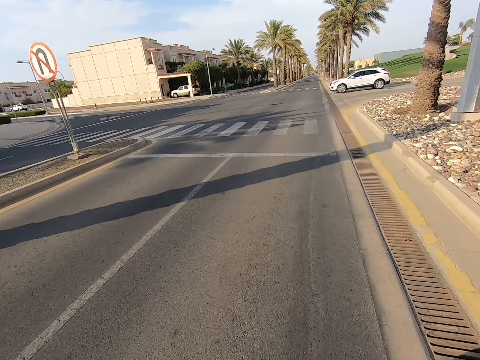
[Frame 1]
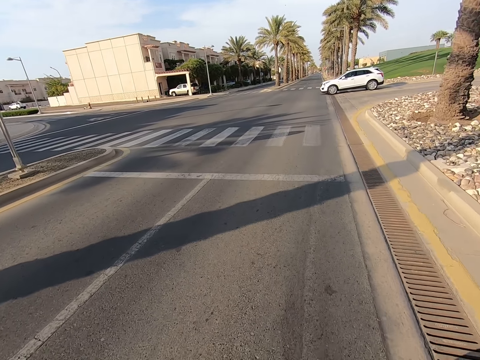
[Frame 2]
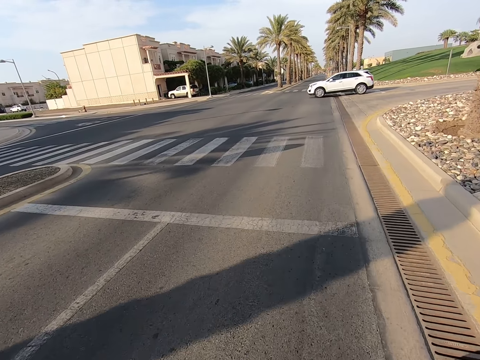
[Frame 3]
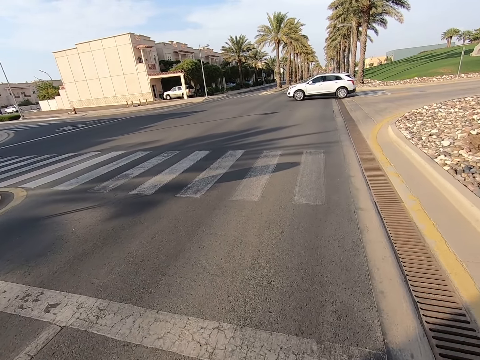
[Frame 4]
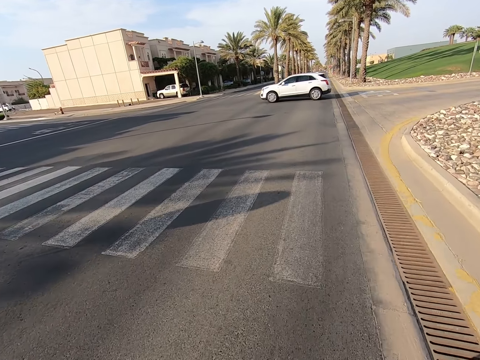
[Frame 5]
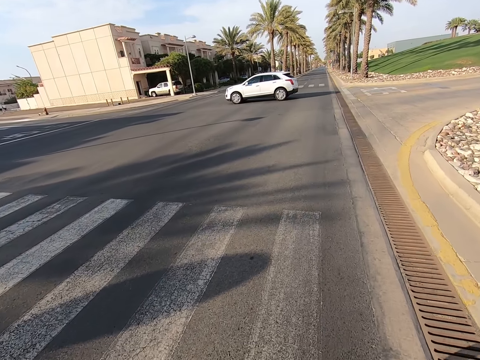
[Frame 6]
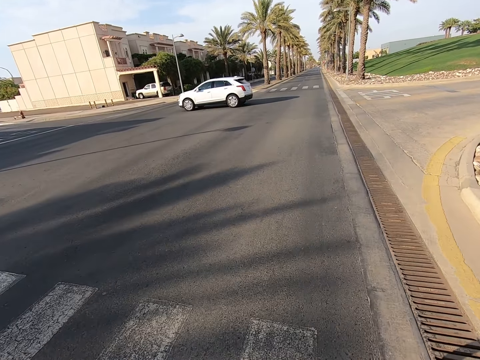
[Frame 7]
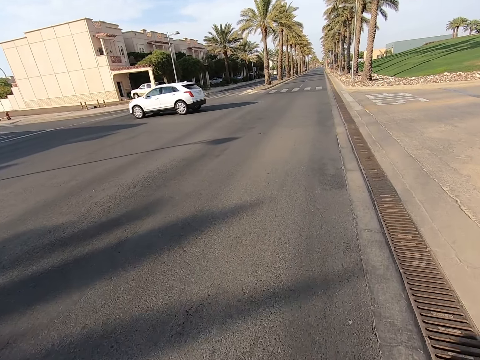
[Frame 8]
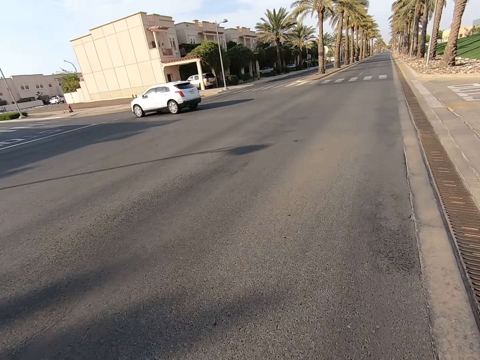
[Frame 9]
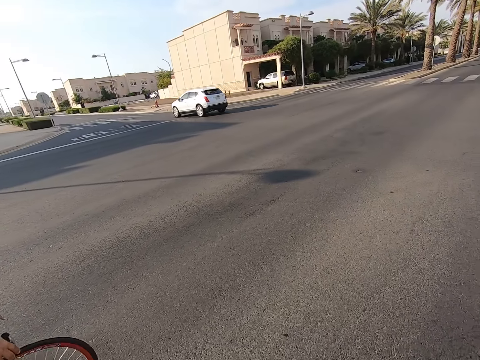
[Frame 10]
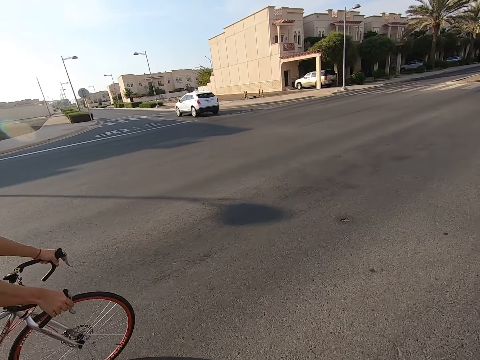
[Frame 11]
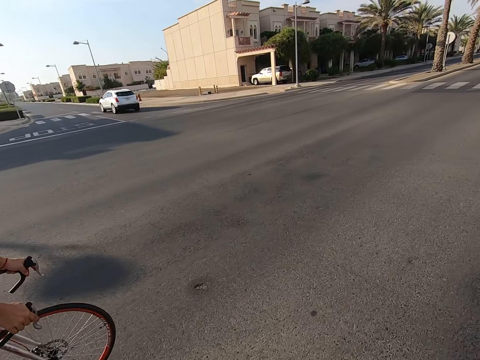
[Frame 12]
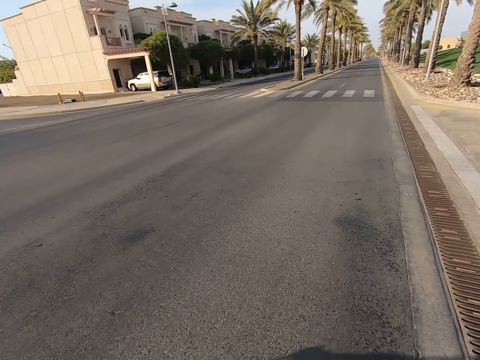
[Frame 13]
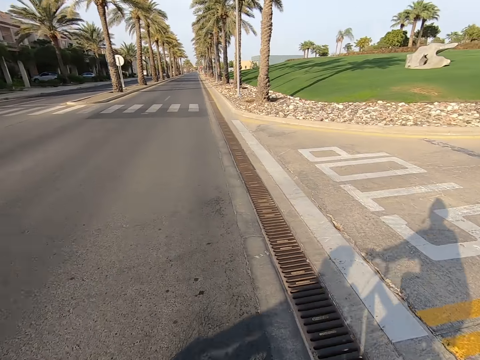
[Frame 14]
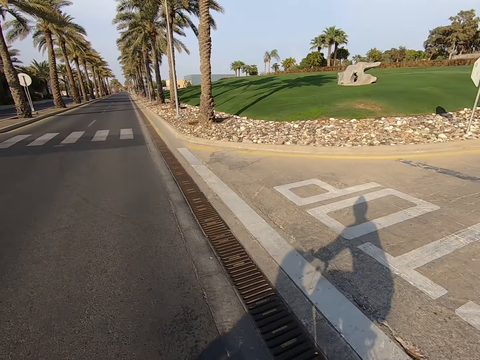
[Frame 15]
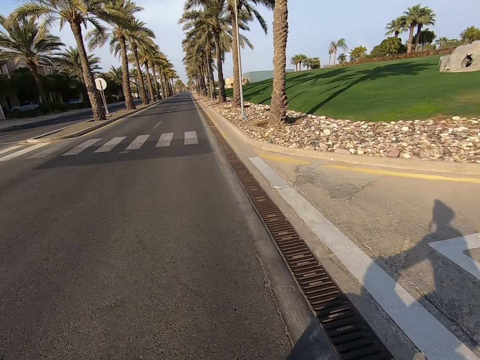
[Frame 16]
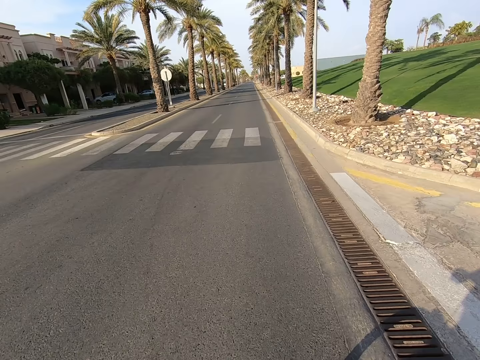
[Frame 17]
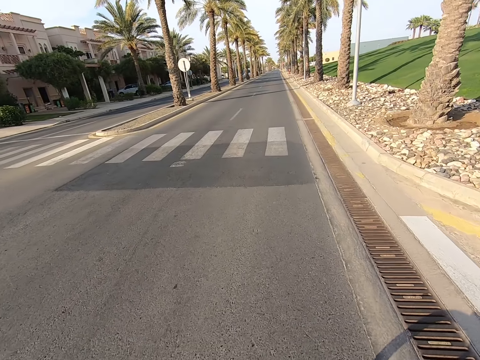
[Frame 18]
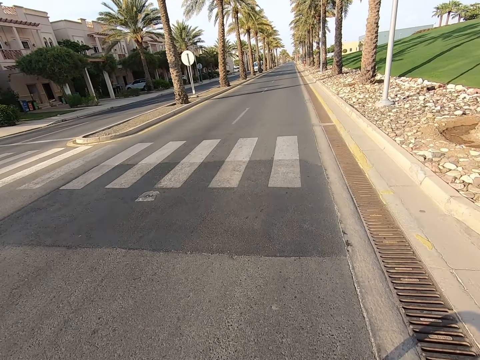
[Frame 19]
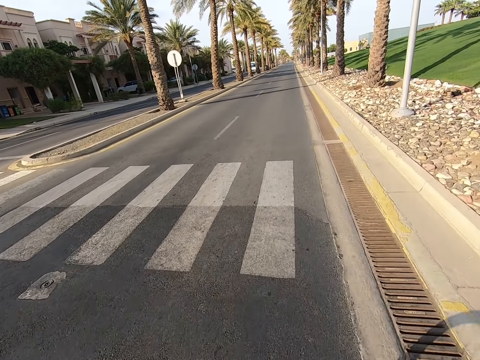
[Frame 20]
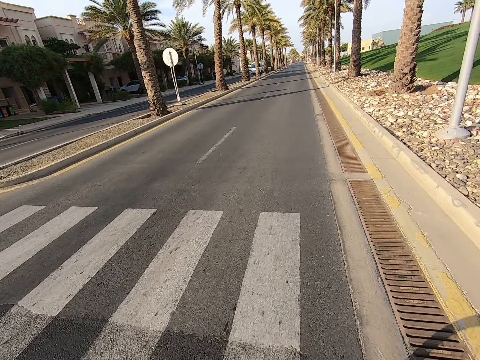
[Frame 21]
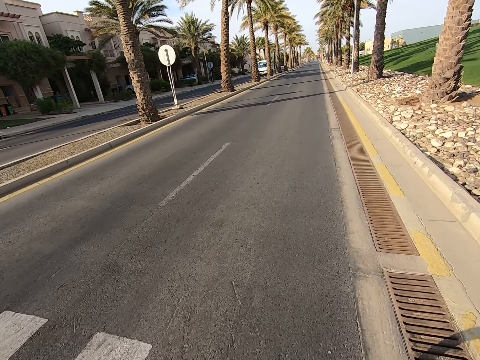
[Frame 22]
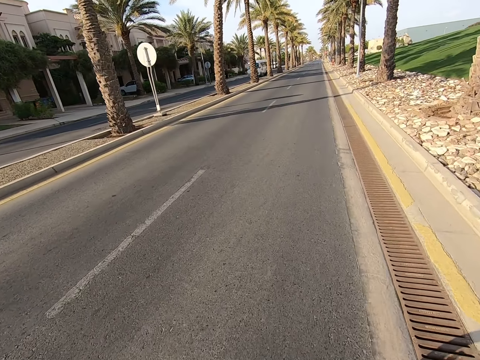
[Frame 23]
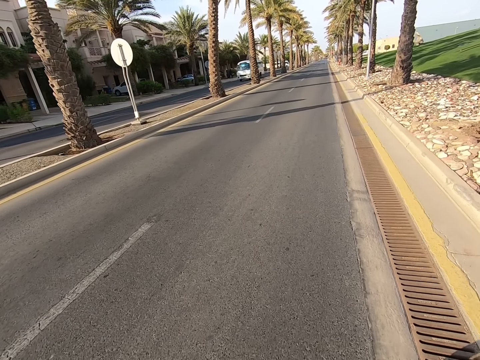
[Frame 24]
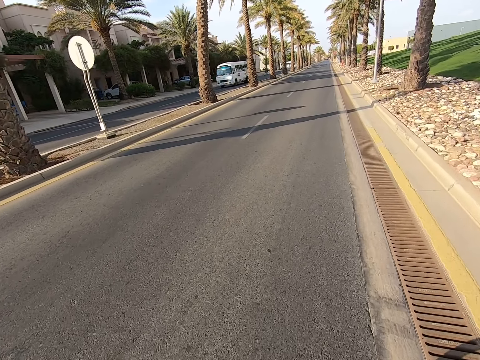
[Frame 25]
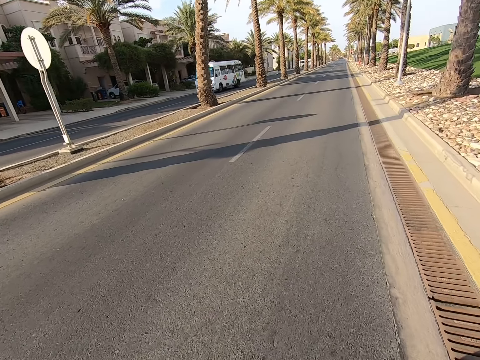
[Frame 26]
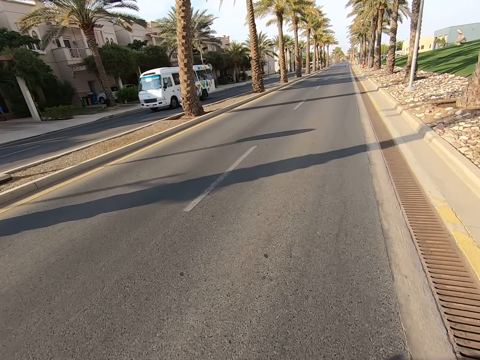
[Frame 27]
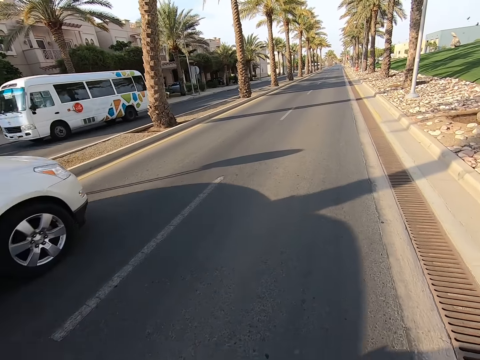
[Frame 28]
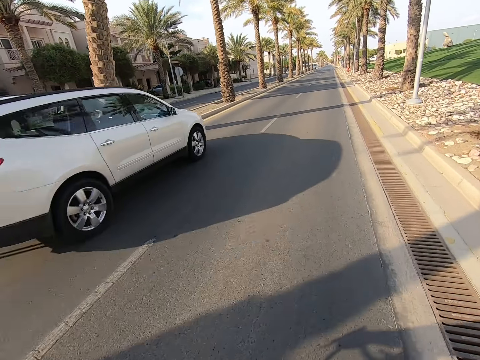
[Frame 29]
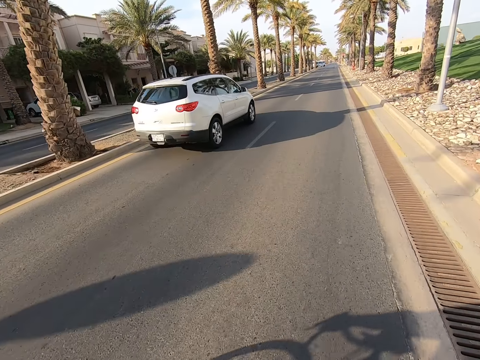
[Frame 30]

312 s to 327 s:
The camera wearer looks around the road. They ride a bicycle on the road.

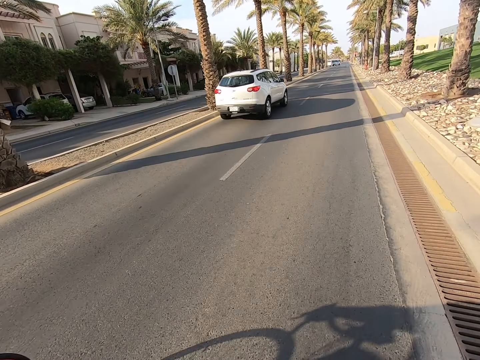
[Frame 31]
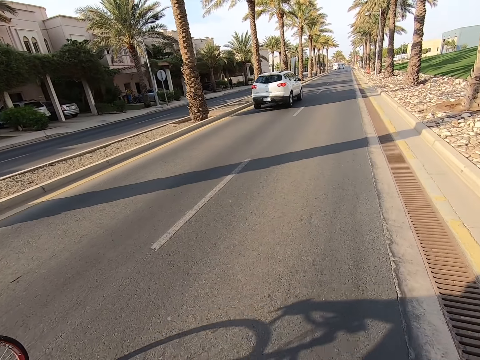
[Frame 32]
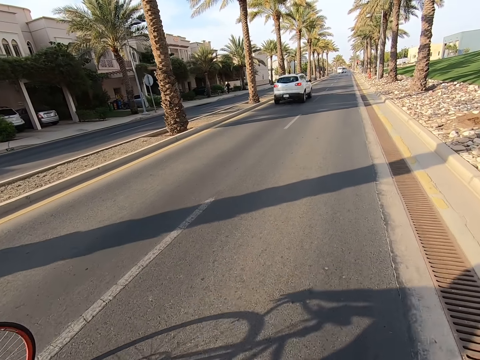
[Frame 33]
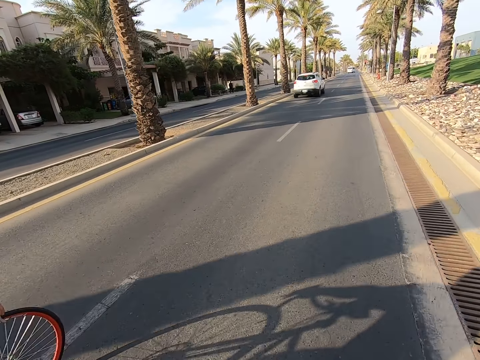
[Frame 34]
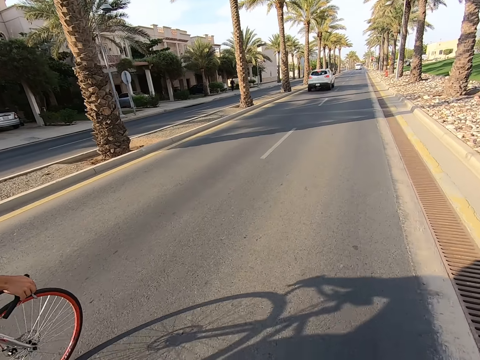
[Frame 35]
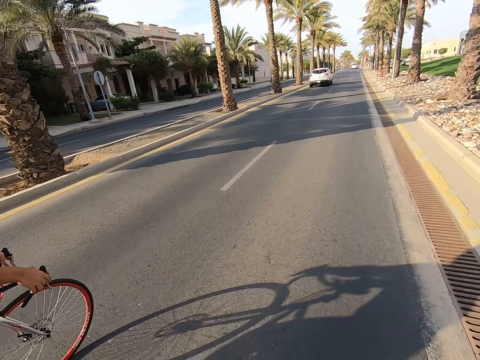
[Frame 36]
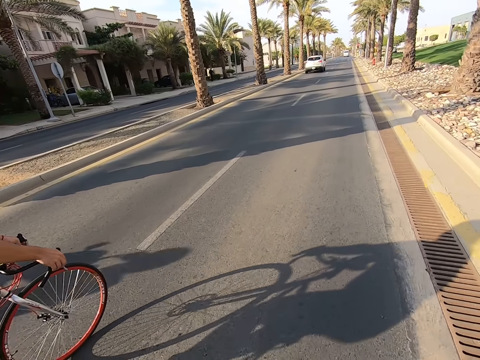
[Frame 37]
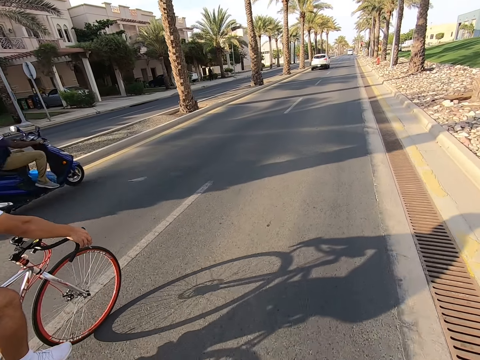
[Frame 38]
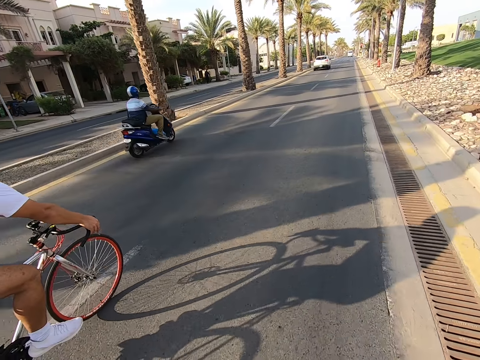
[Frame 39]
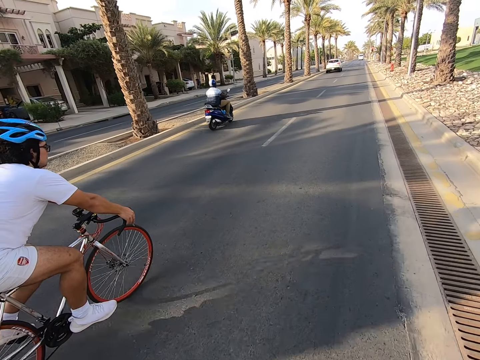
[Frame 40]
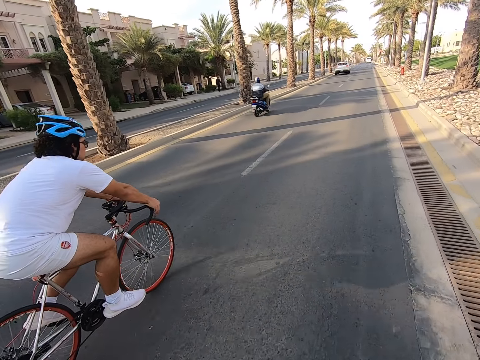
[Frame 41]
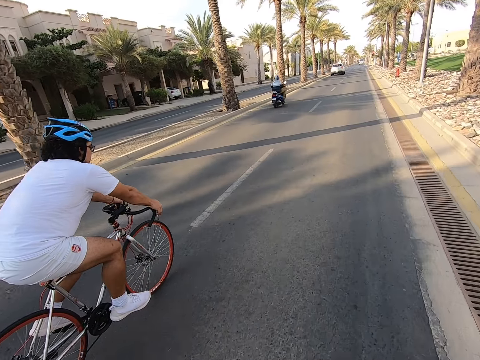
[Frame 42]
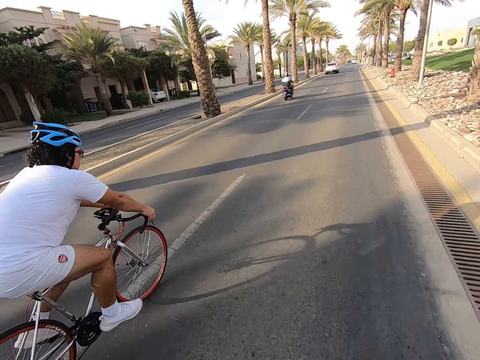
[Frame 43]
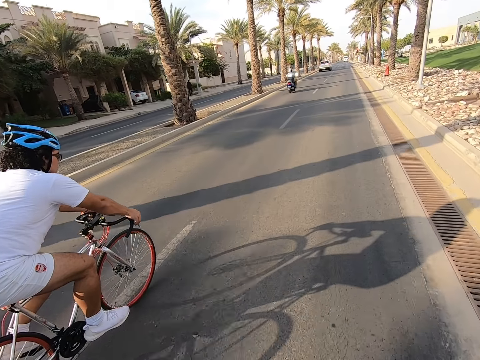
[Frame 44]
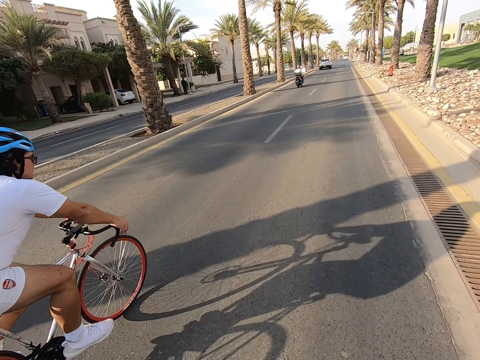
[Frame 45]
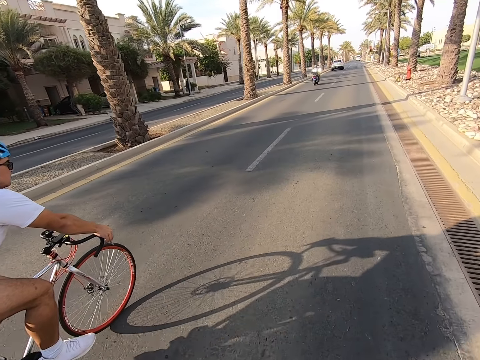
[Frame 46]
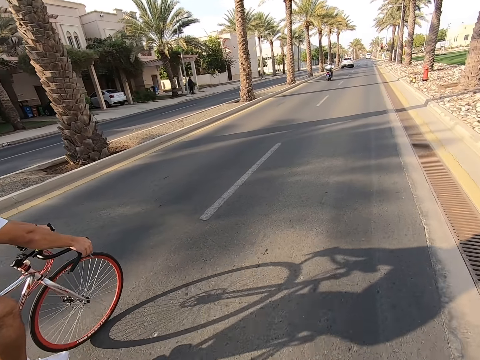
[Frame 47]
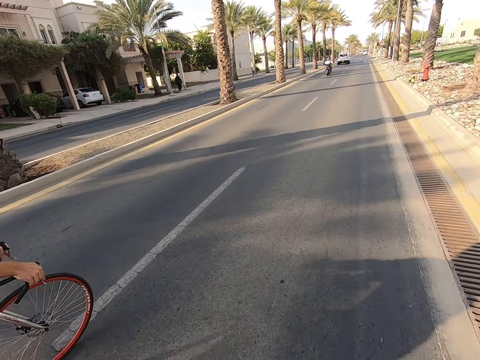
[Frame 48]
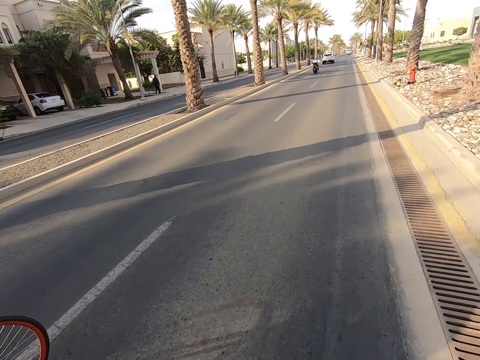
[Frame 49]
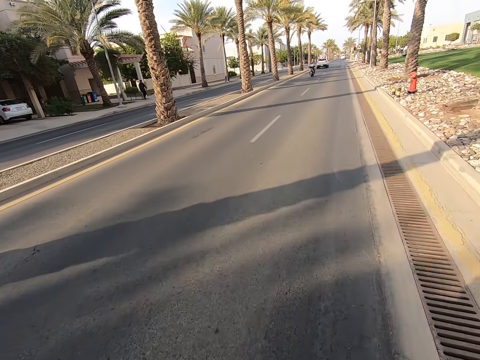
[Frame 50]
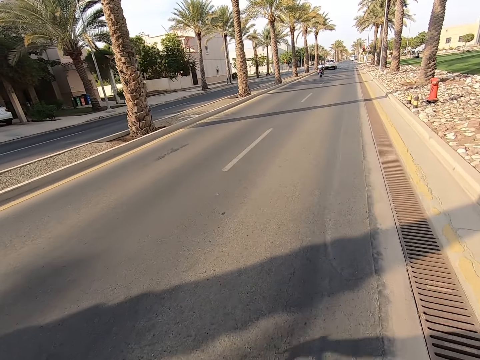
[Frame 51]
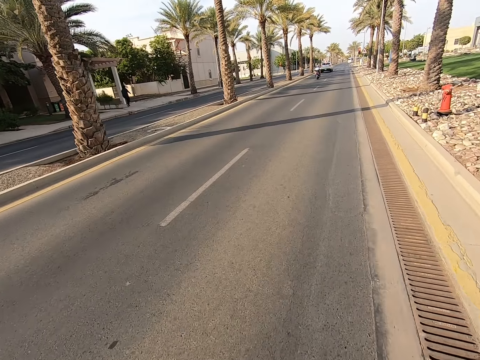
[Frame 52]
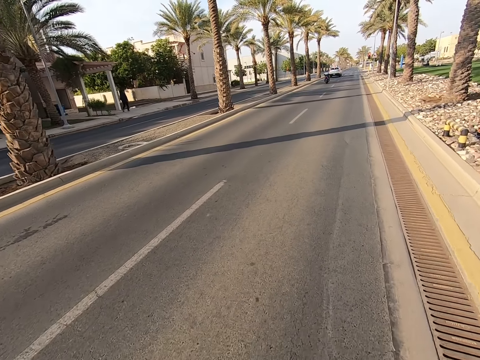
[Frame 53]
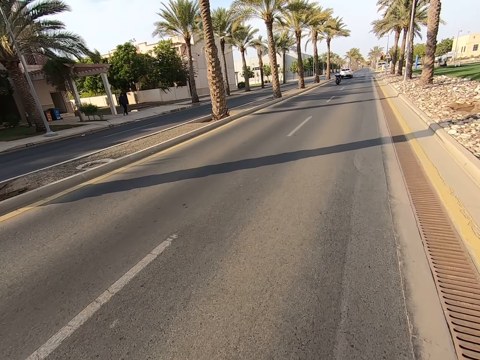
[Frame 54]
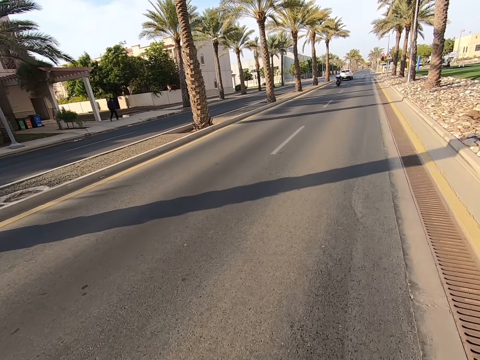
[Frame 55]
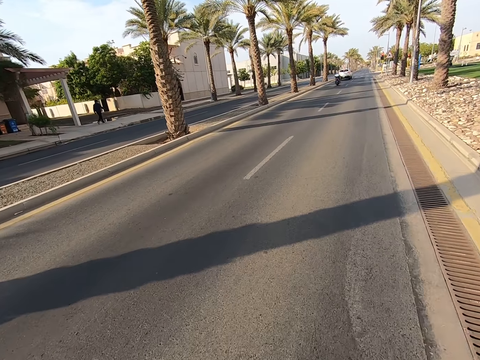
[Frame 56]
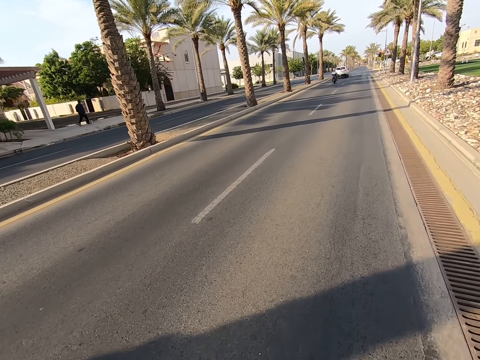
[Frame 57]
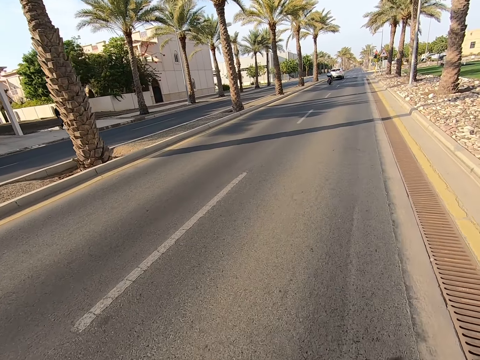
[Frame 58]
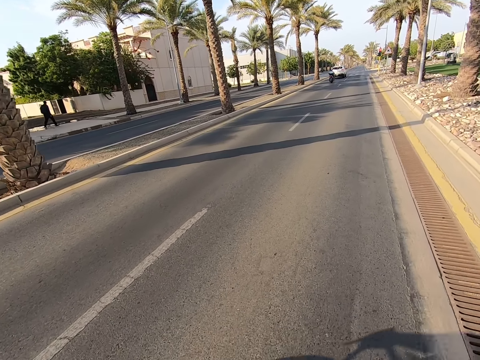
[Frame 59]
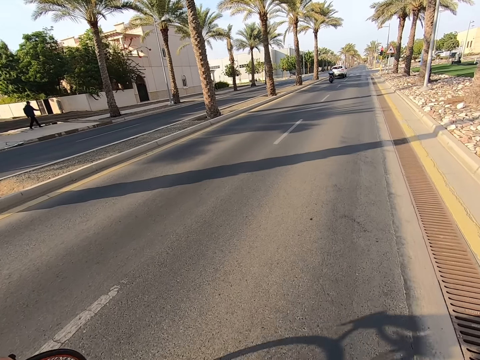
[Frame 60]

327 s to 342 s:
A man rides a bicycle on the road. The camera wearer rides a bicycle on the road. The man rides a bicycle on the road with the camera wearer.
